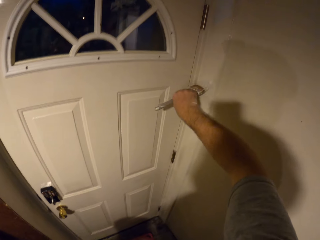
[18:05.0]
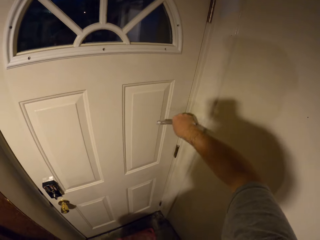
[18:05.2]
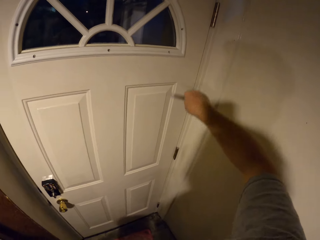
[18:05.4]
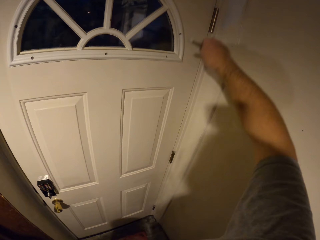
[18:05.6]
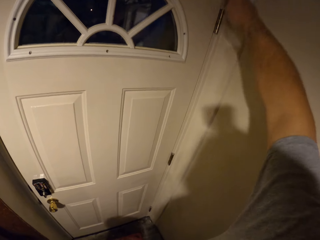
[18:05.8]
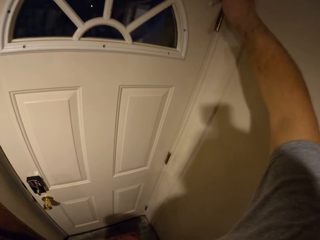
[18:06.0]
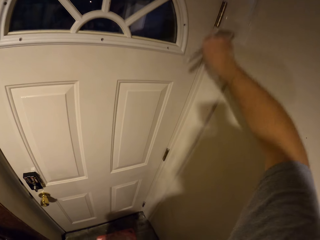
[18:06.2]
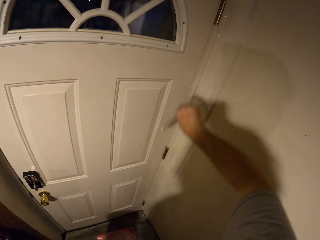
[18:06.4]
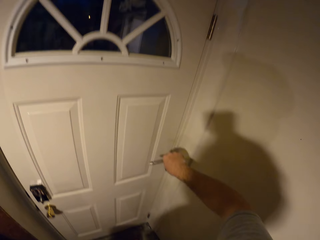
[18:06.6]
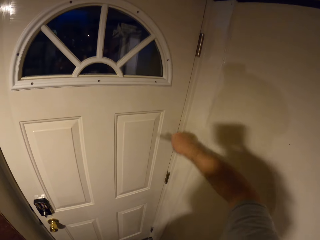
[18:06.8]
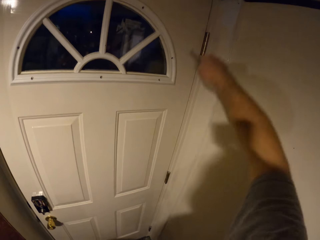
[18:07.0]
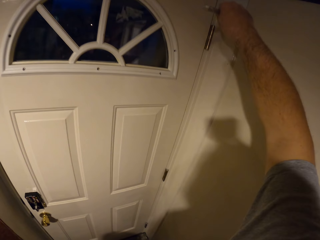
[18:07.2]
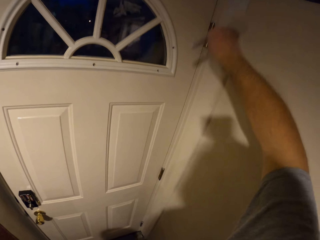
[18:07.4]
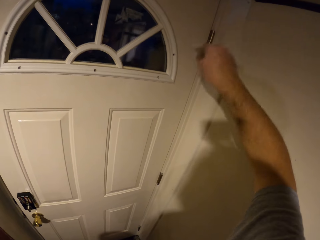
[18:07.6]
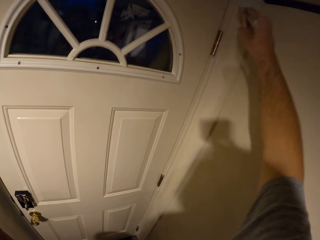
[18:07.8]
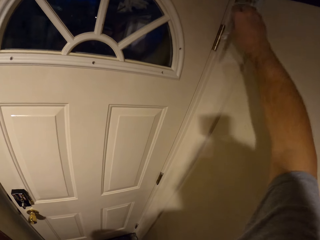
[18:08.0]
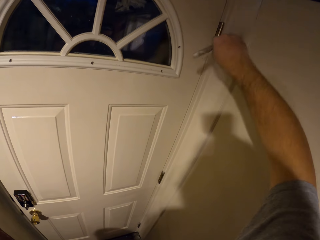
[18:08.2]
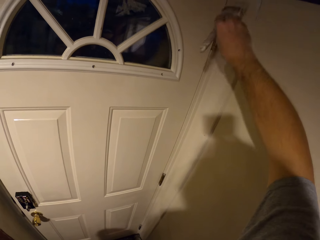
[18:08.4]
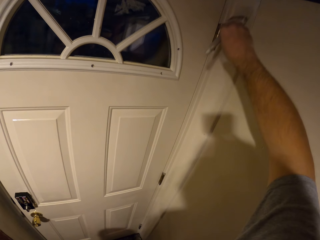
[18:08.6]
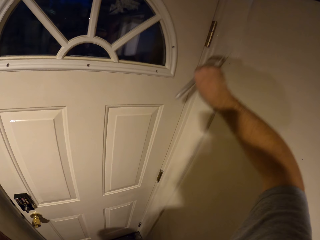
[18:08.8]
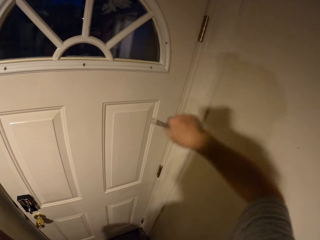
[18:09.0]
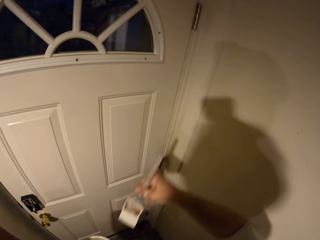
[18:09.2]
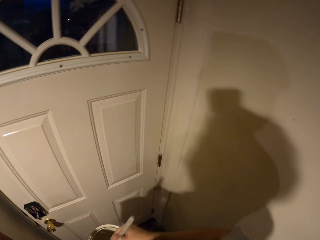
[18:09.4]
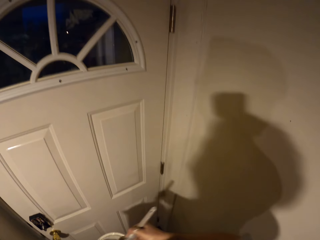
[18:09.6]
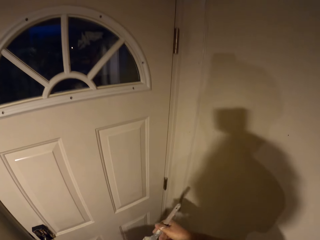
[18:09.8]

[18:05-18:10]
The camera wearer paints the door frame with the paint brush.

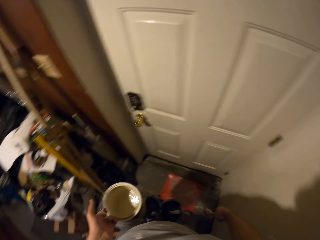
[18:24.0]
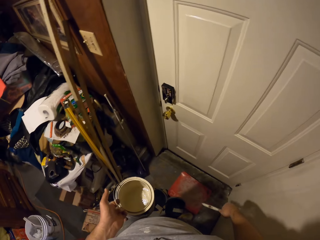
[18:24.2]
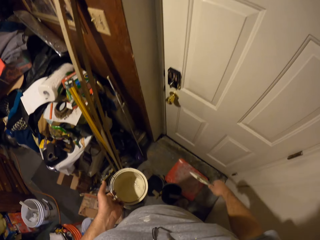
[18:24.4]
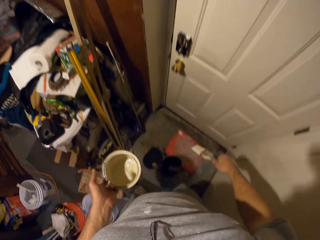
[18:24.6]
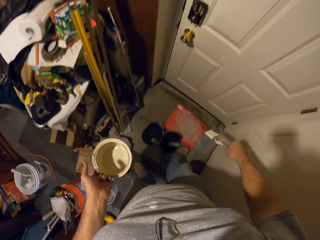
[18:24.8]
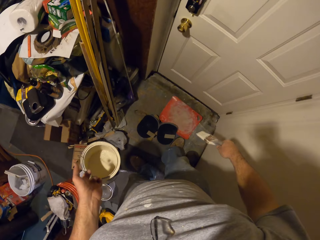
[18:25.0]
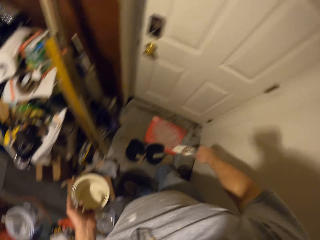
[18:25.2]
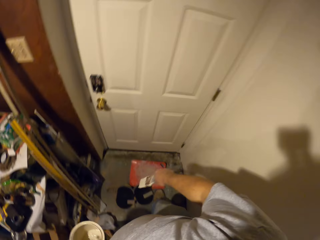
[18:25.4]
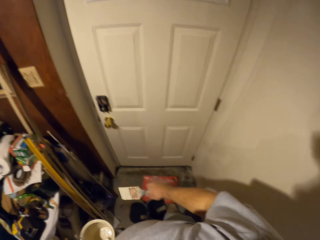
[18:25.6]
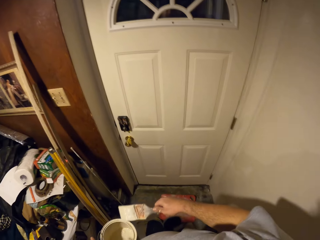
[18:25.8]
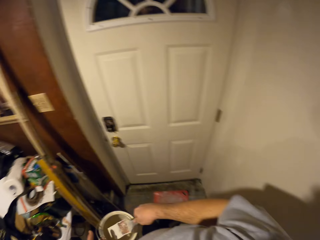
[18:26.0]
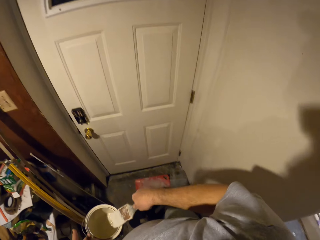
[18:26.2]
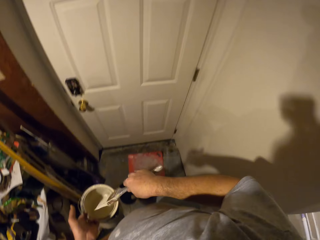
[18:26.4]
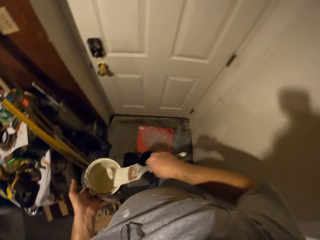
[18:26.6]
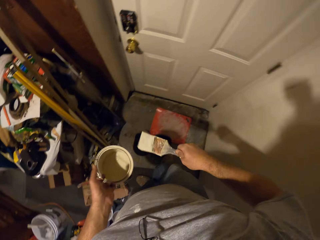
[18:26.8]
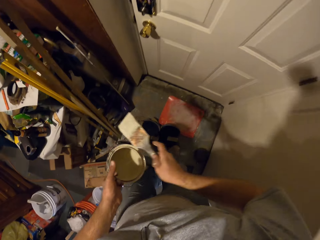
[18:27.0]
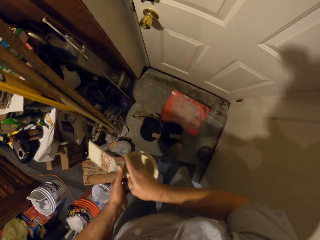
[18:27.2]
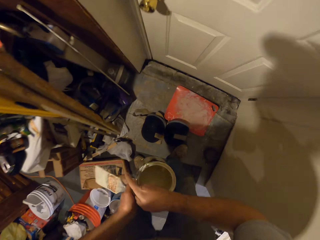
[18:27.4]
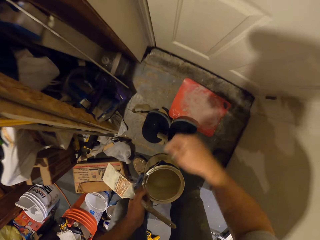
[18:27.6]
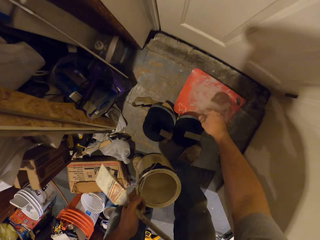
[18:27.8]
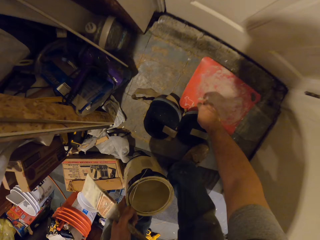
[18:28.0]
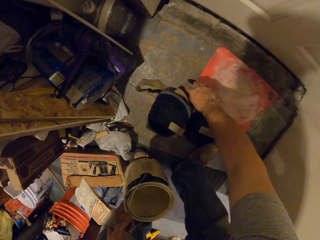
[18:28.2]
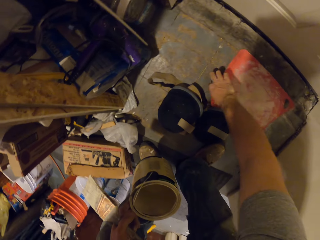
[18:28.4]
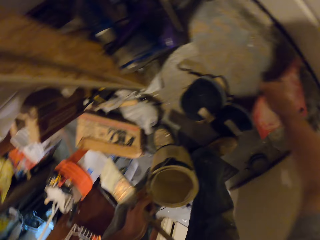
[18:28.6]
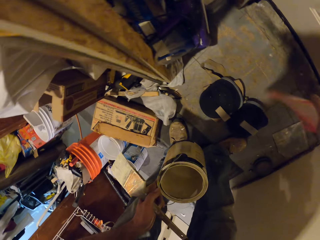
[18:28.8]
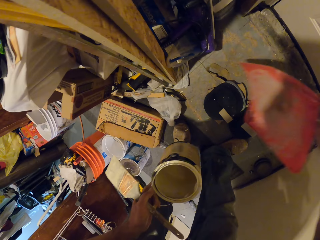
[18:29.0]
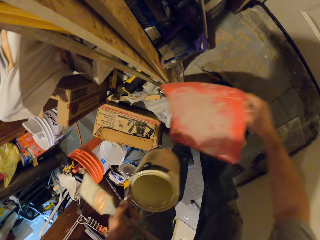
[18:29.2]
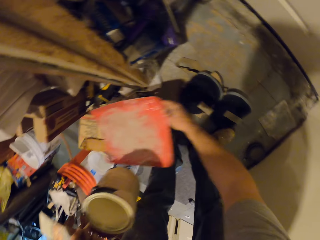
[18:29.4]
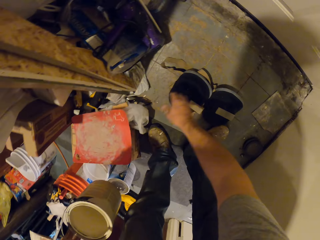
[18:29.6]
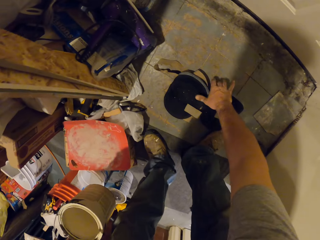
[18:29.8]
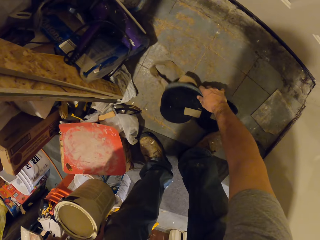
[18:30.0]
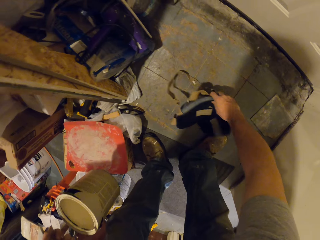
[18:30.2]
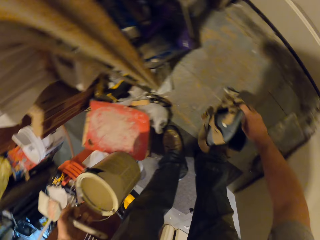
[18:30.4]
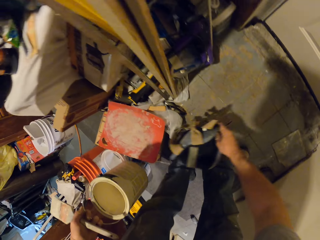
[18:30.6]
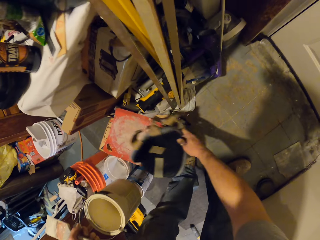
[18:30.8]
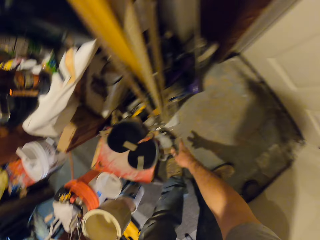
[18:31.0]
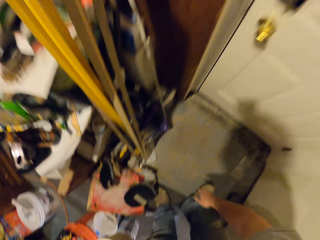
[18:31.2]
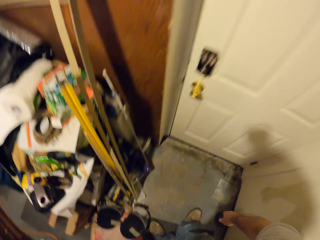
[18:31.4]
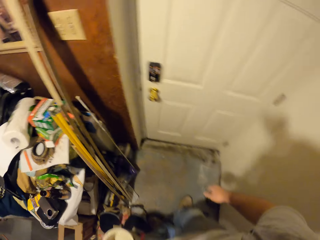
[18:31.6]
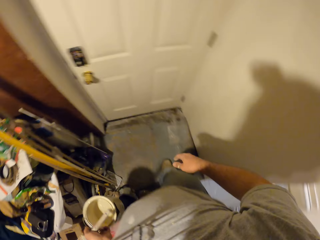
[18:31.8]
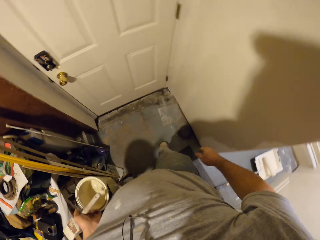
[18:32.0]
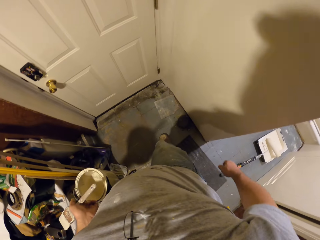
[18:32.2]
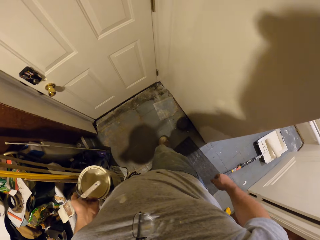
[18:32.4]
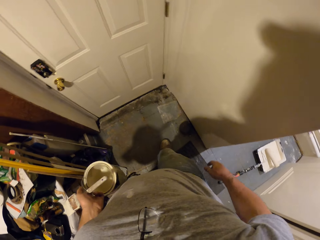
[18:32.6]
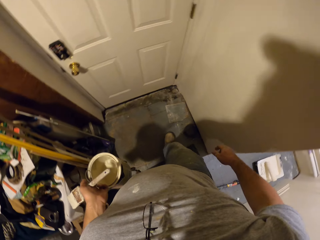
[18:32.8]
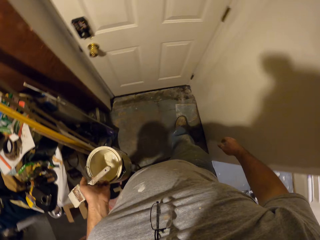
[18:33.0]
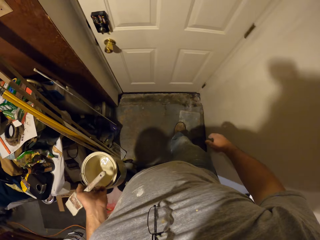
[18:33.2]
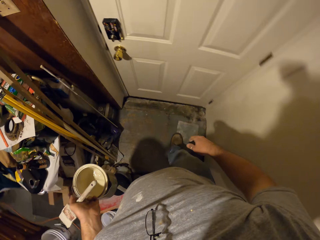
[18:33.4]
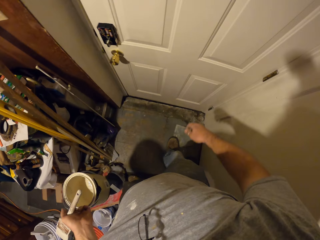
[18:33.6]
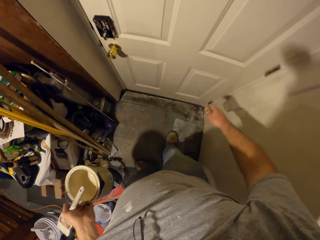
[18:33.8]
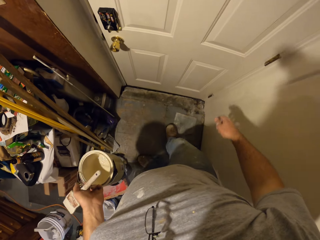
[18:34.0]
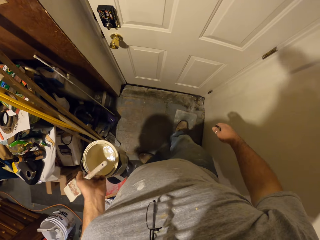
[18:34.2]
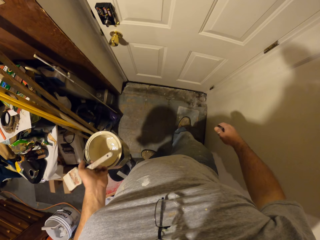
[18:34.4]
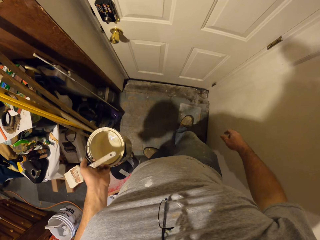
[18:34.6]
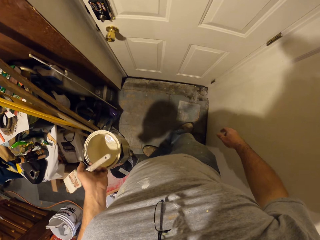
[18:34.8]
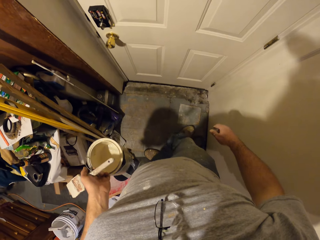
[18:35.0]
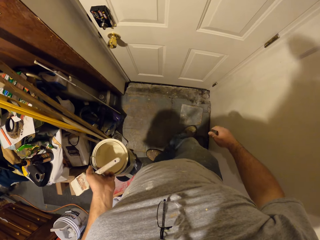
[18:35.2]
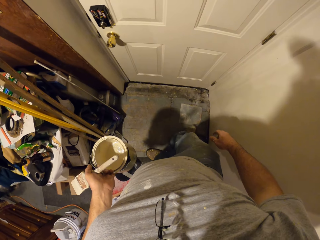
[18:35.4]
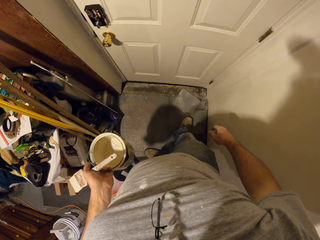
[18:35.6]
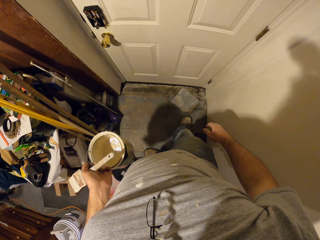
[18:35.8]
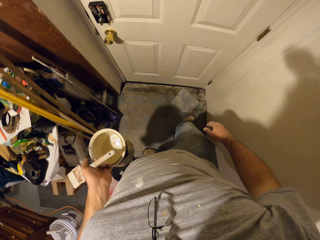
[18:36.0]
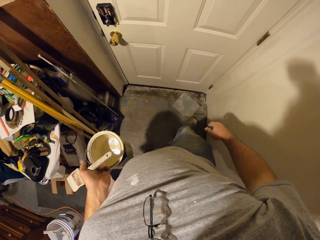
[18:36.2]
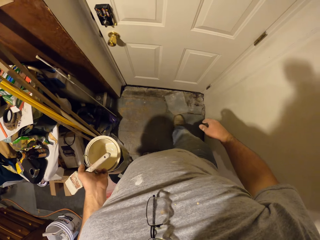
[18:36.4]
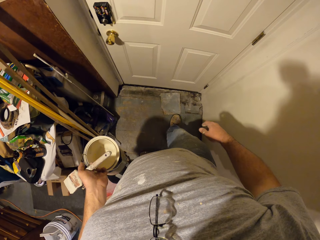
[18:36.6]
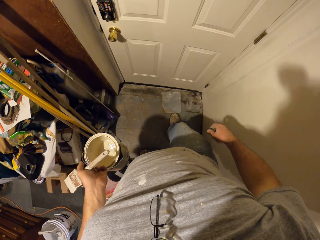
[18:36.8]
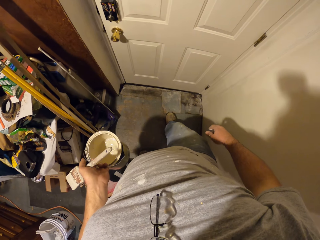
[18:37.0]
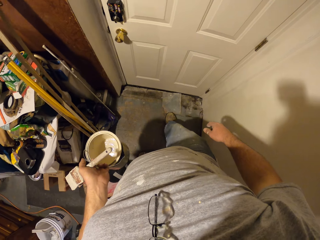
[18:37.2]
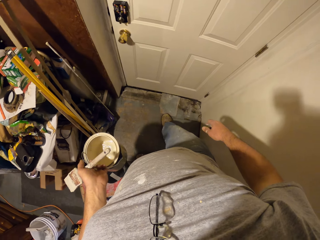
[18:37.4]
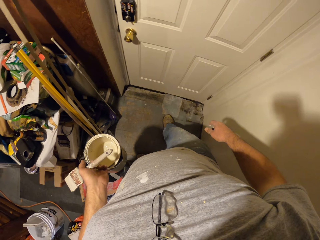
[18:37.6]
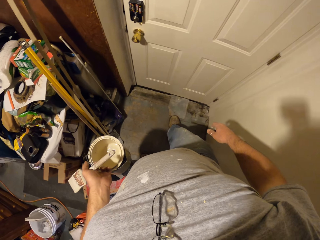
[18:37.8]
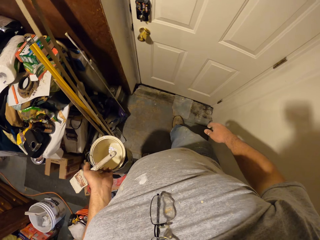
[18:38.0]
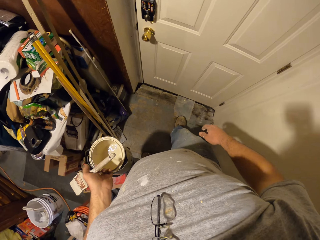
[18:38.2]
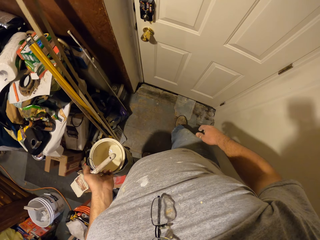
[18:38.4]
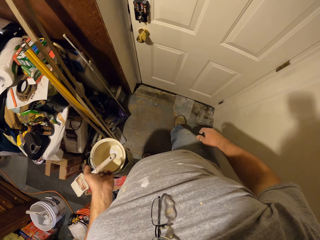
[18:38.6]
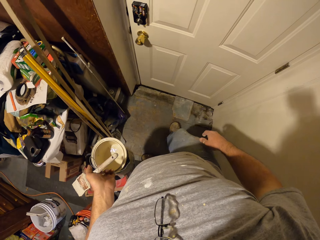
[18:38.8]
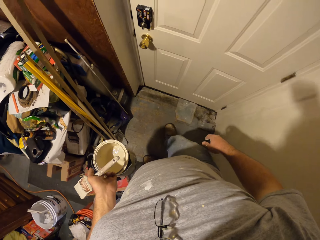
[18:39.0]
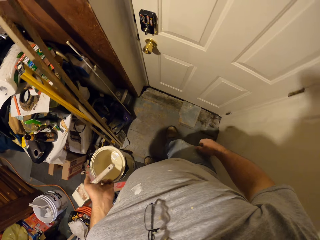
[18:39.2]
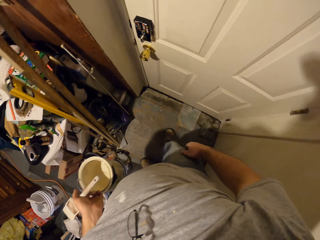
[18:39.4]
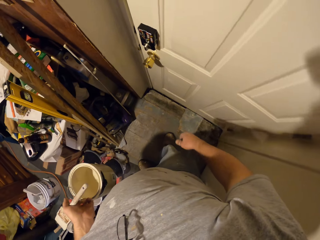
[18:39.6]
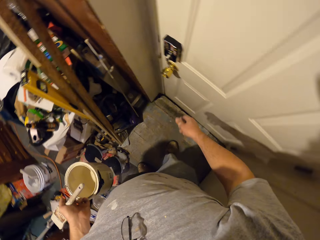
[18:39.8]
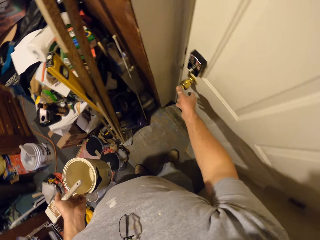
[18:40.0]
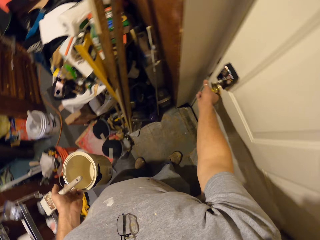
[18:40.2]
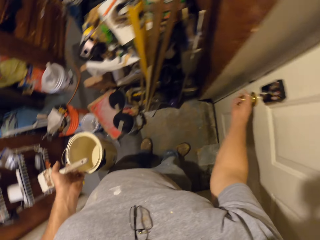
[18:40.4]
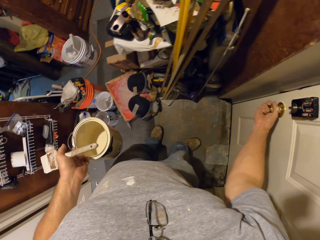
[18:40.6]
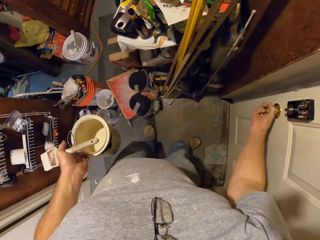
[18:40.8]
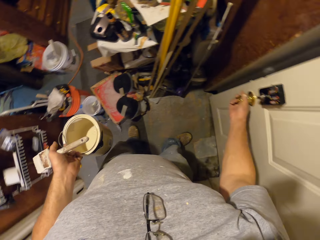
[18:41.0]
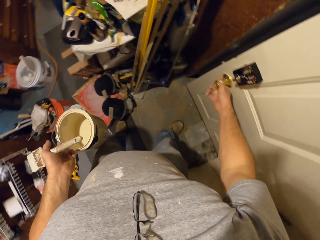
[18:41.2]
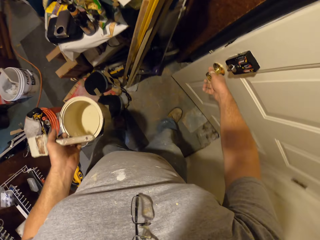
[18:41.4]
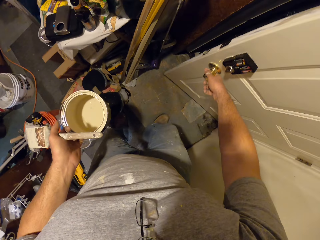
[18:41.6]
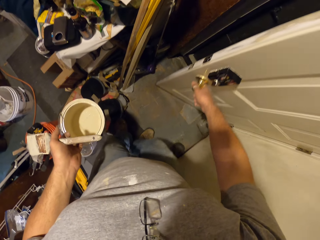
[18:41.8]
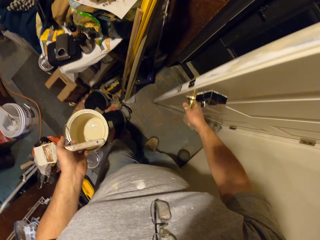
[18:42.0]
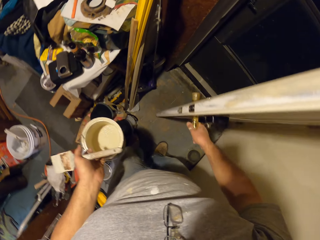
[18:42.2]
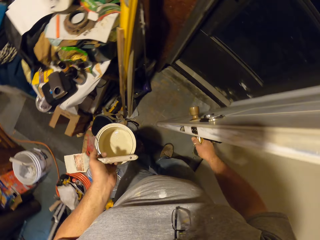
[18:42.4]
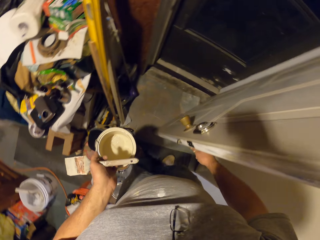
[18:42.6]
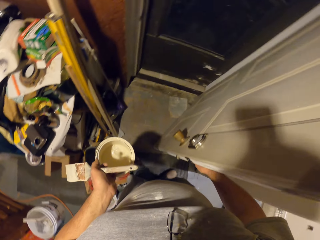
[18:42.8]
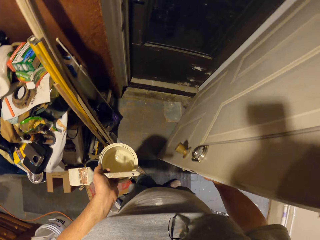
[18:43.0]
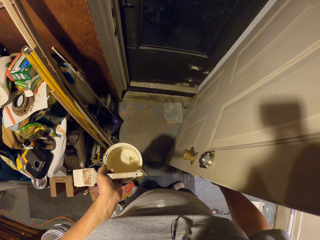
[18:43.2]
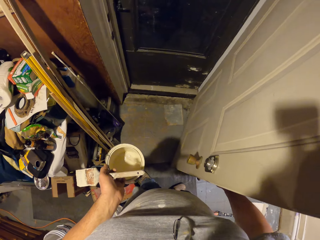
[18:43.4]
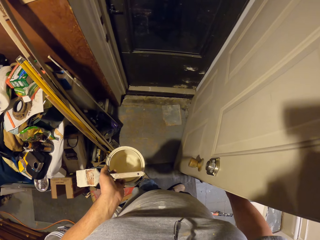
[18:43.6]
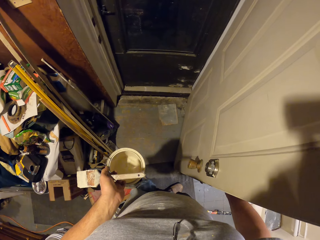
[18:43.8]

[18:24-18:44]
The camera wearer wipes the paint brush on the paint tin. He moves the paint brush to his left hand. He picks up something. He moves the mat on the floor. He puts it away. He moves the bags on the floor. He picks up a small bag and puts it away. He moves a metal with his foot. He opens the door with his hand.
